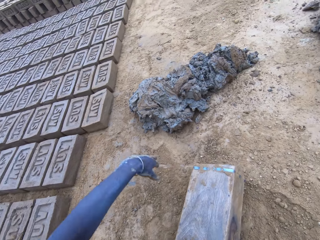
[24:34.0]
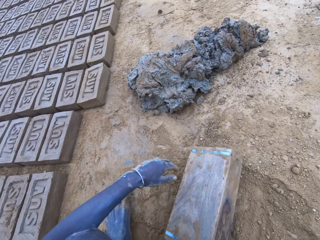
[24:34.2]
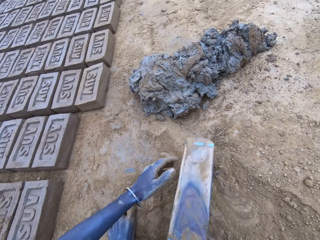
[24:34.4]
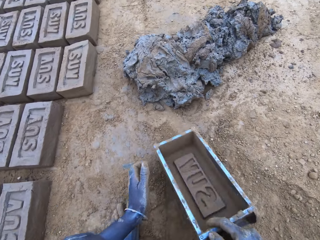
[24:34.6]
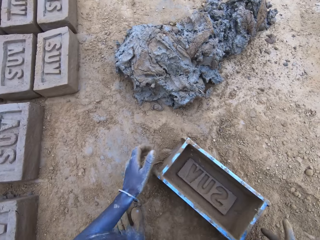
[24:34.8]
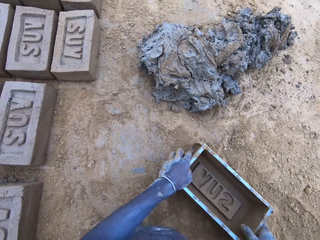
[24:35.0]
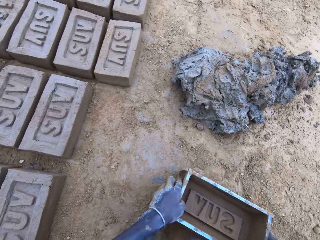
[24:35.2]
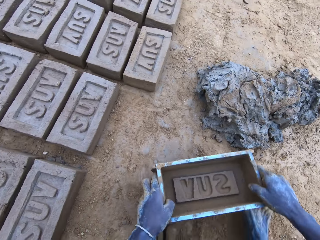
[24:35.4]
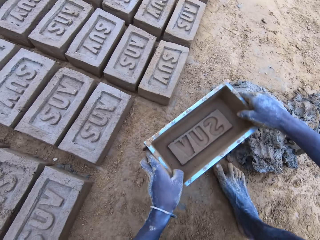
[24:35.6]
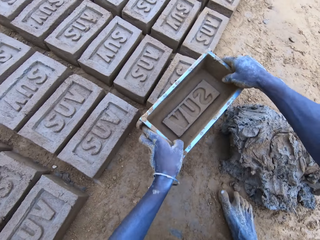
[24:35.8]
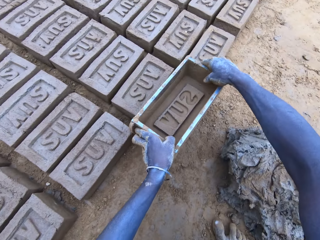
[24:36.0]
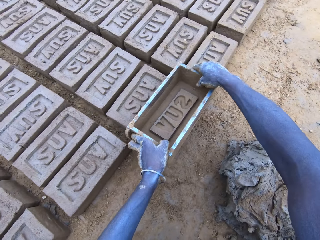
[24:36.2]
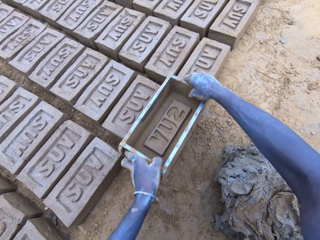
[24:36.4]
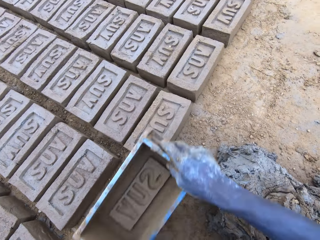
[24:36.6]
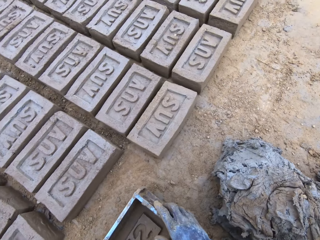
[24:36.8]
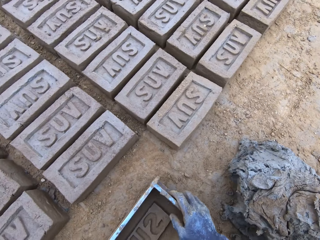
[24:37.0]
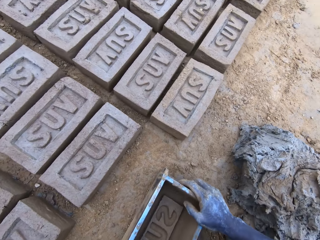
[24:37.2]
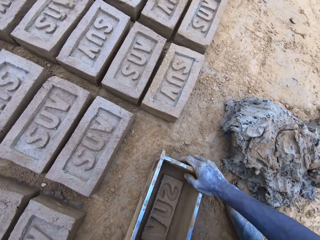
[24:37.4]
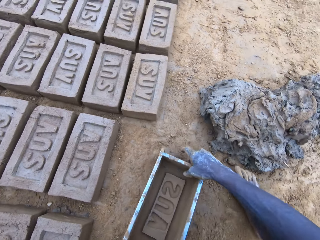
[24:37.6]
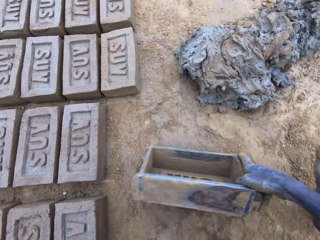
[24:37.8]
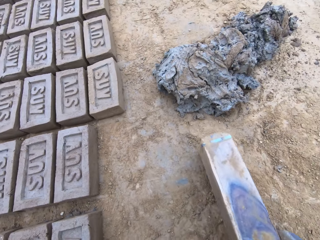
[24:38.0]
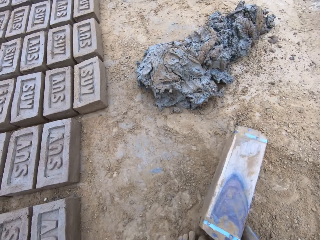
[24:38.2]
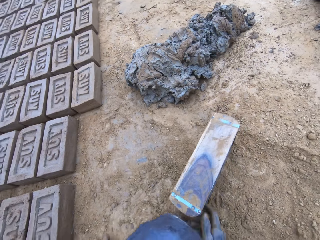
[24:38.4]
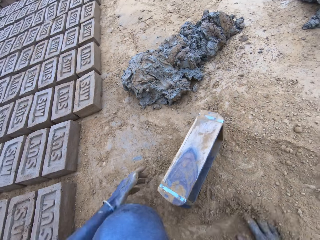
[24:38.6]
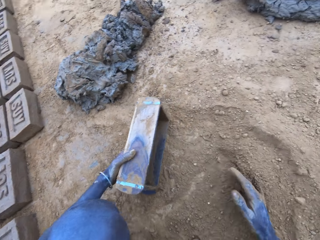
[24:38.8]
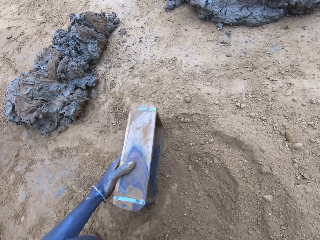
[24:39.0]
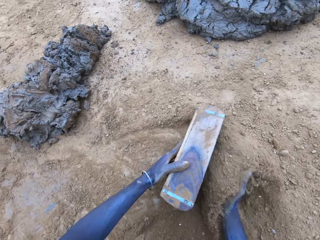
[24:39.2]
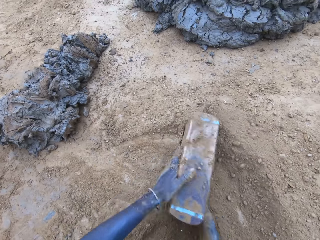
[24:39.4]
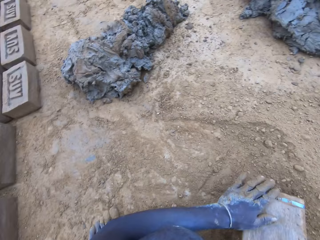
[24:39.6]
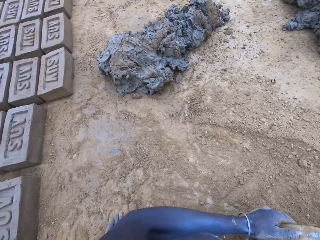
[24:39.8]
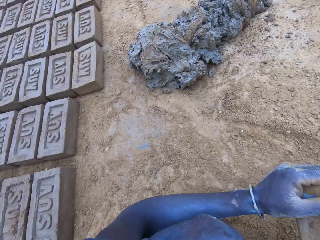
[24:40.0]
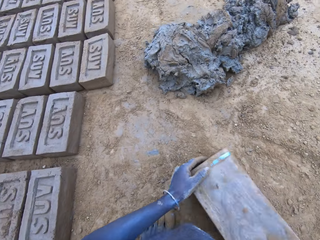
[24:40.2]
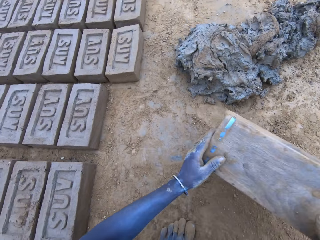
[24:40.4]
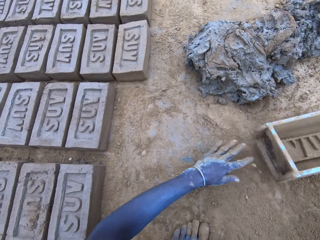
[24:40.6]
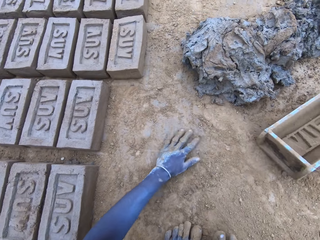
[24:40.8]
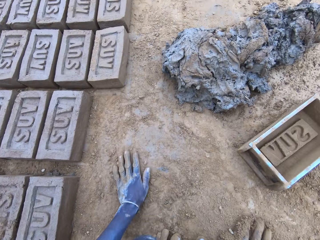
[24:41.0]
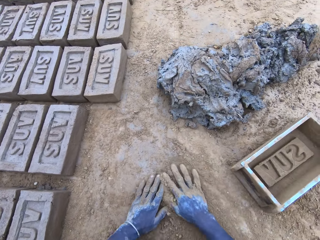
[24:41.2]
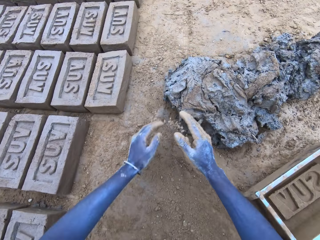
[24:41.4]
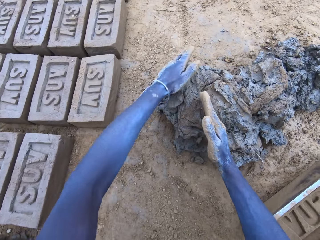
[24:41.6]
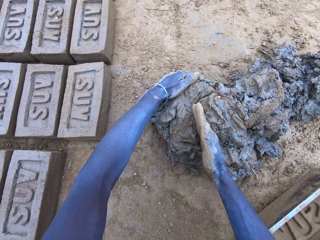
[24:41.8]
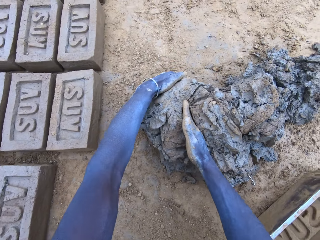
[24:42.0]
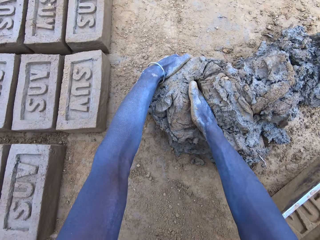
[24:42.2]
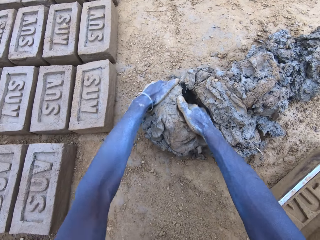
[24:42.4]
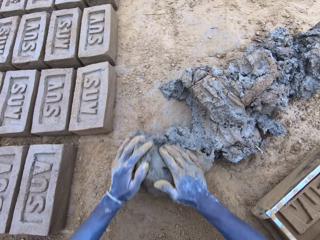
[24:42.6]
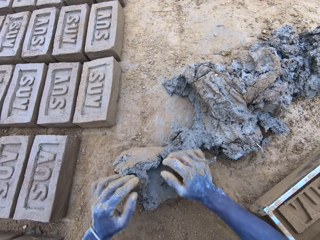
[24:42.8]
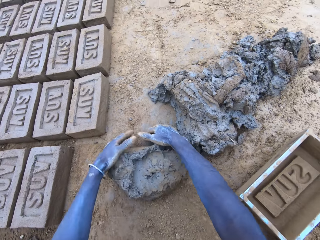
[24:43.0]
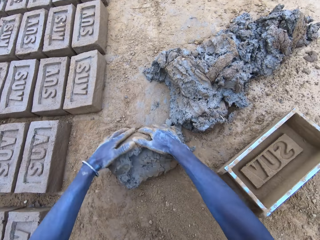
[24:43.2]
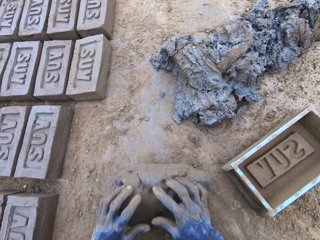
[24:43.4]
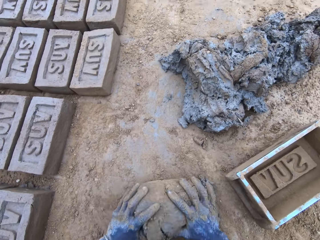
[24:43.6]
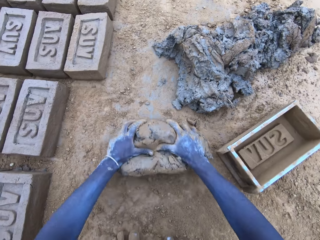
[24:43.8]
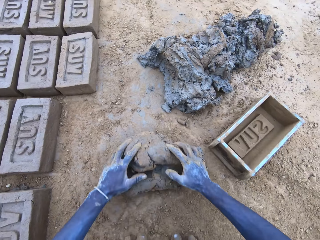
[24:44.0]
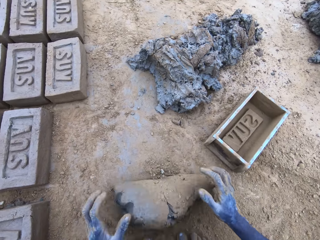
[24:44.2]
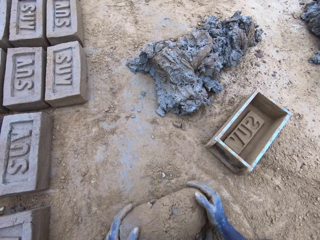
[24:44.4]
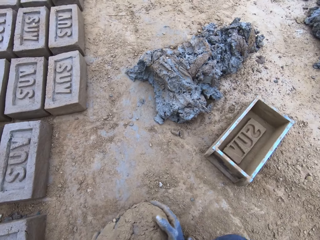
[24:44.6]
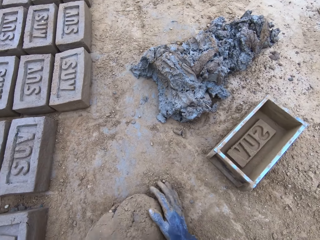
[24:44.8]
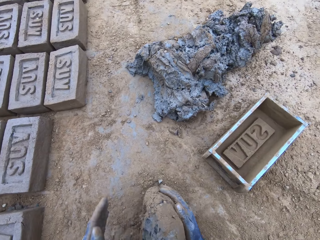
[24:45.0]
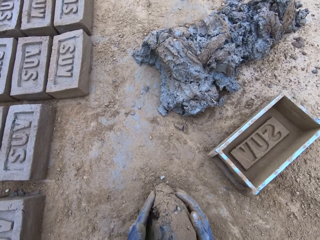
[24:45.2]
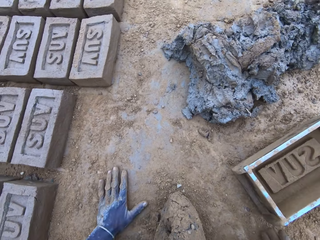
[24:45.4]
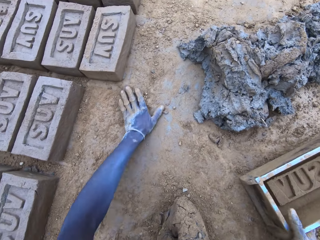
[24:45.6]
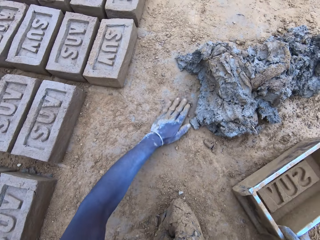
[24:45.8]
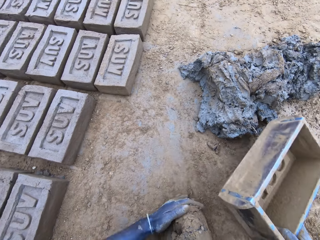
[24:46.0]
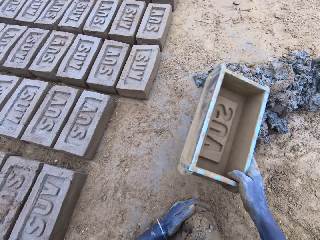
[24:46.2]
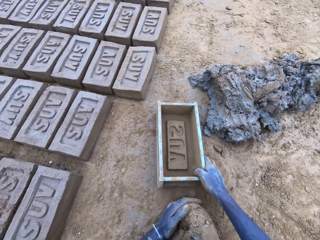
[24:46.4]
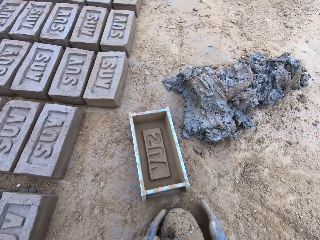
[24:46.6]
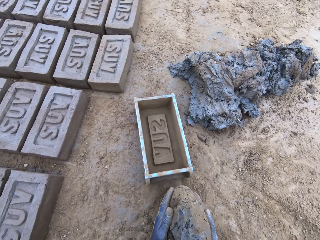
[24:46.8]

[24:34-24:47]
The camera wearer puts soil in the brick mould. They pour the soil from the brick mould. They scoop clay using hands and roll the clay on the ground.

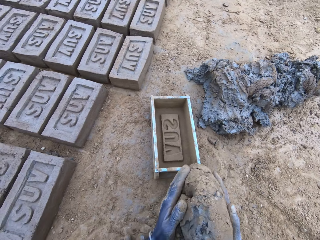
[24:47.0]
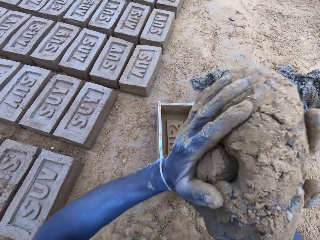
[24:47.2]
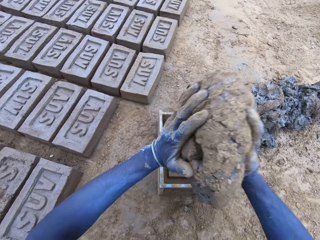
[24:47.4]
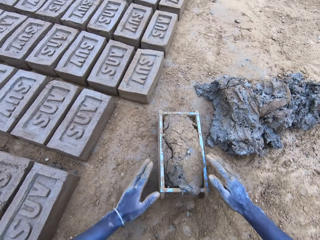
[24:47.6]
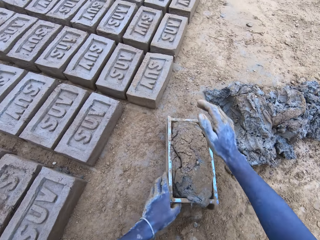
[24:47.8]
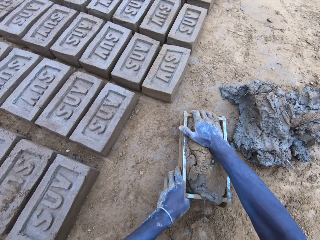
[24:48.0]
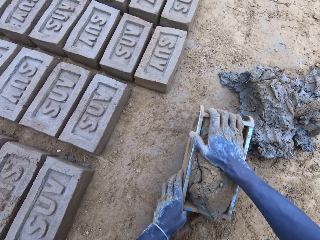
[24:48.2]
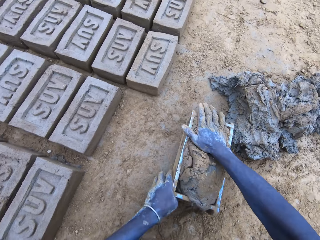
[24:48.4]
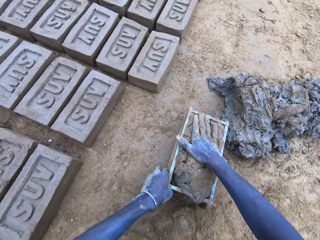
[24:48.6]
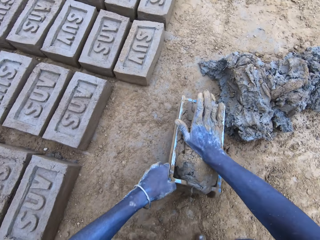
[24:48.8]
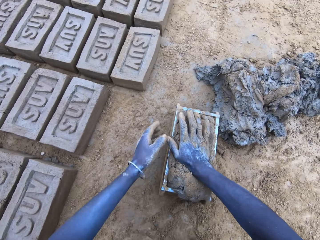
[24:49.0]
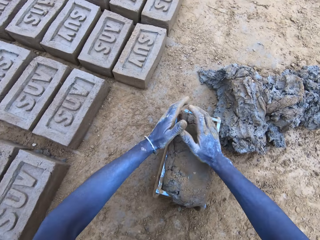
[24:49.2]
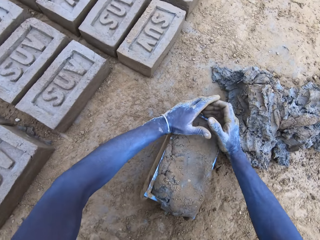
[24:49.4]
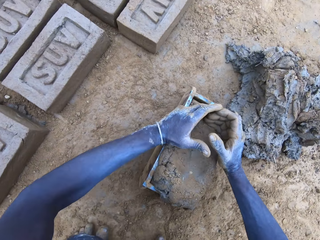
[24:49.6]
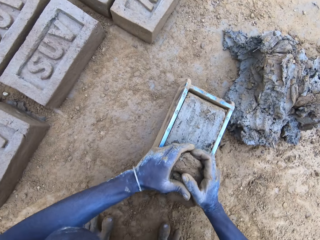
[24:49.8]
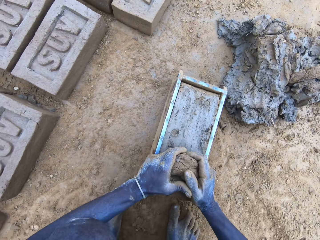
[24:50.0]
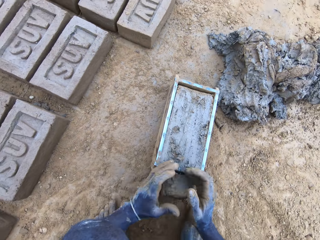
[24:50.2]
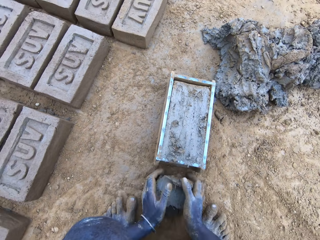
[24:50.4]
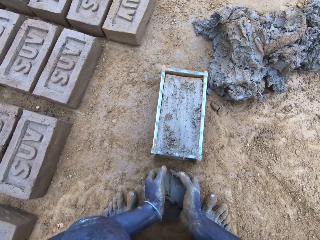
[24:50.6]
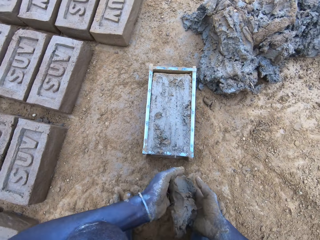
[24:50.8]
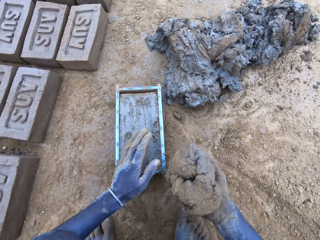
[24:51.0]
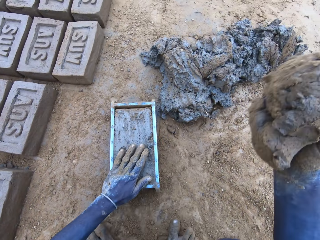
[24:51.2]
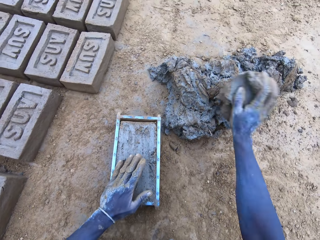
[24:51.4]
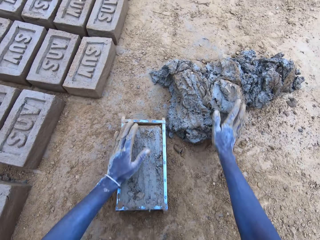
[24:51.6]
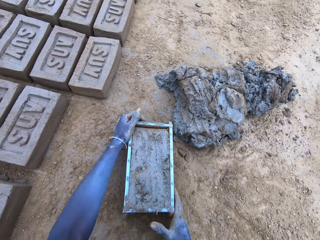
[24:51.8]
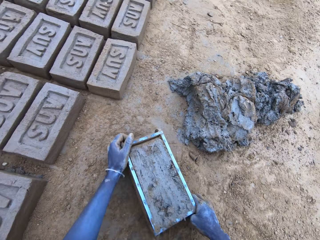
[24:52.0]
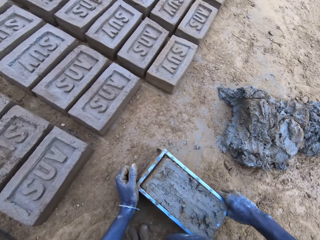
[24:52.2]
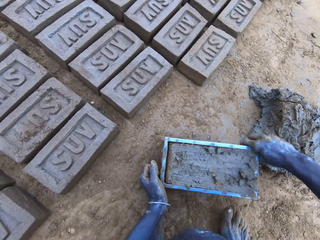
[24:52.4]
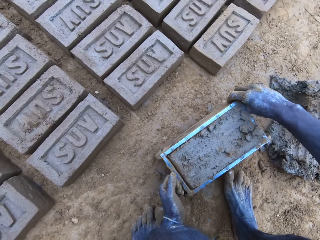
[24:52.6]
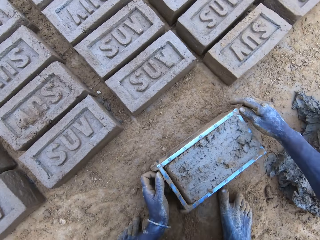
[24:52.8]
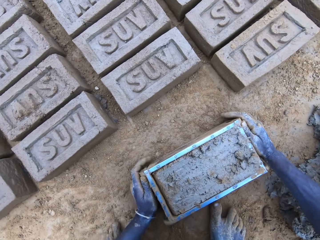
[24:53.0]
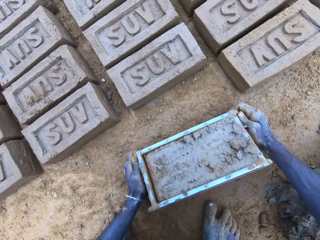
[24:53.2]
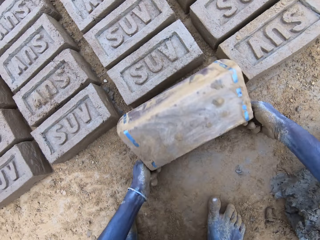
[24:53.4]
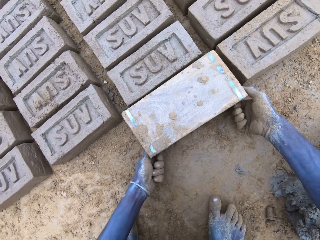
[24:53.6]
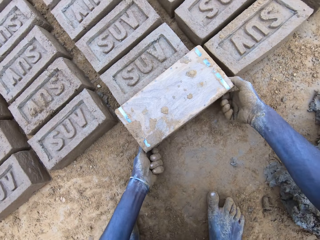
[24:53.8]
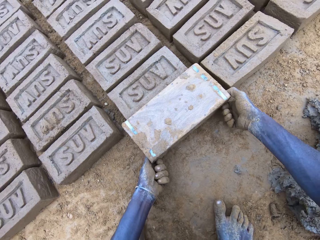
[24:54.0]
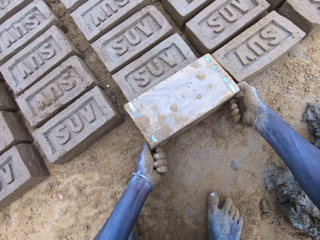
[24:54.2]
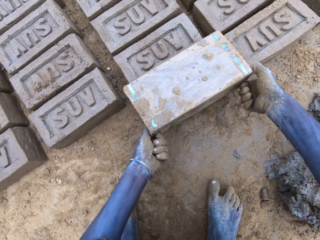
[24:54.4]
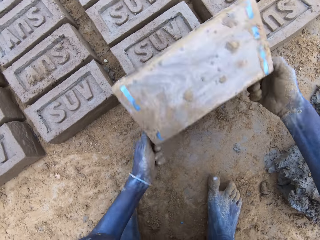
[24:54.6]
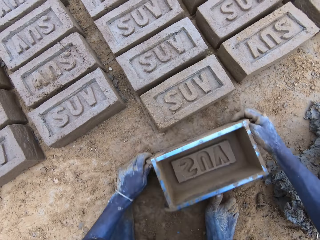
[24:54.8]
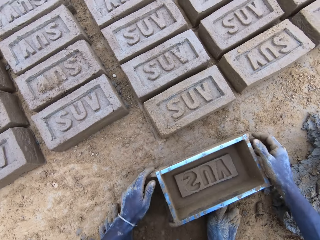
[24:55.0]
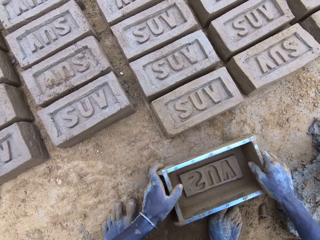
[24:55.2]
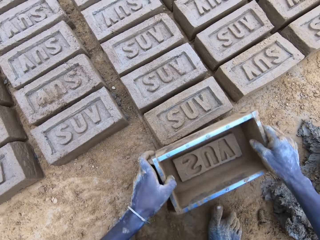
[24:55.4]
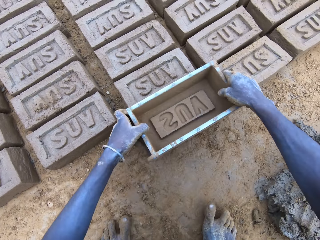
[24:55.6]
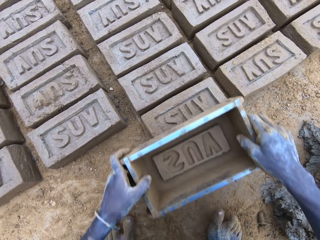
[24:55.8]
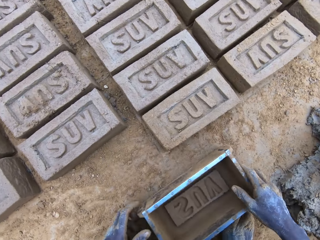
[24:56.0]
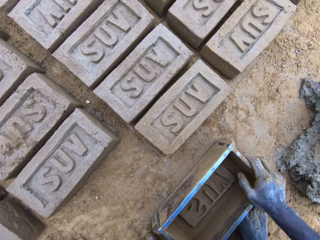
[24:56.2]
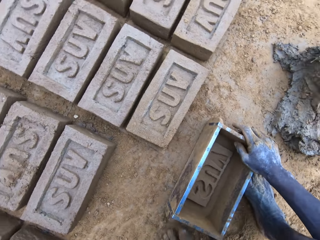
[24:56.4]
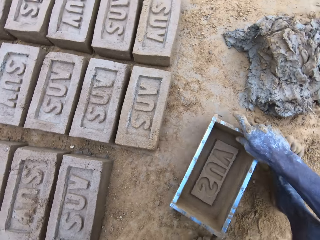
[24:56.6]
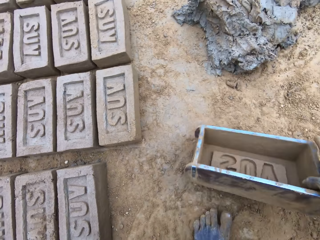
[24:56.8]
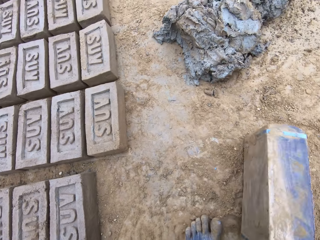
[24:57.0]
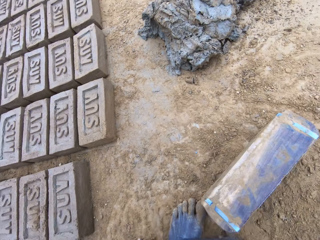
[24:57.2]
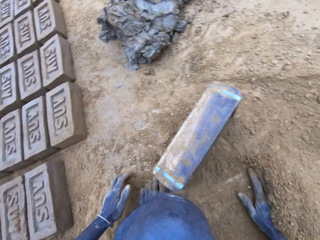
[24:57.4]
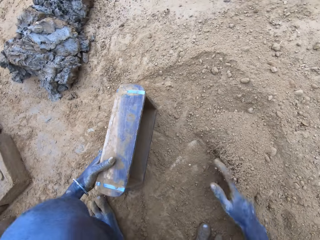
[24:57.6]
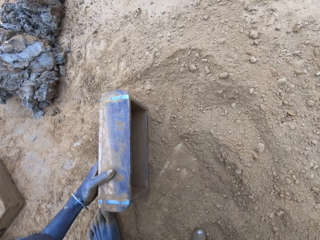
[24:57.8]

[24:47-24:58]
The camera wearer lifts the brick mould. They put the mud in the brick mould. They scoop the excess mud on the brick mould. They throw the mud on the pile of mud. They pour the mud in the brick mould on the ground. They lift the brick mould.
